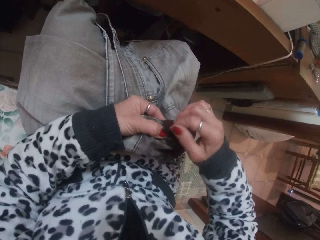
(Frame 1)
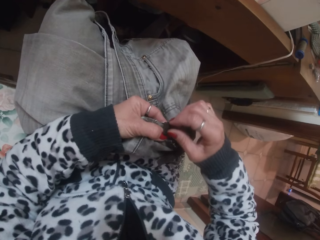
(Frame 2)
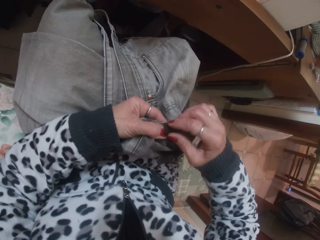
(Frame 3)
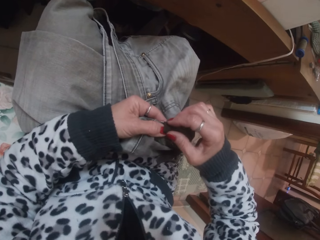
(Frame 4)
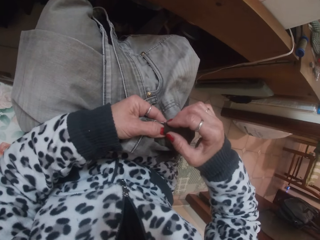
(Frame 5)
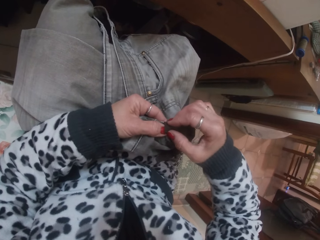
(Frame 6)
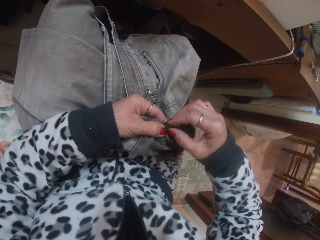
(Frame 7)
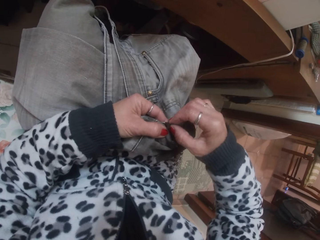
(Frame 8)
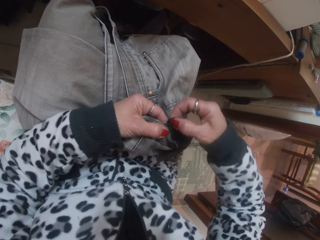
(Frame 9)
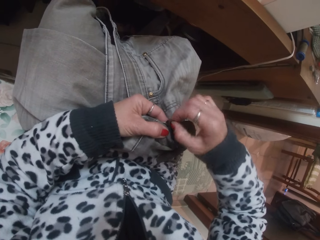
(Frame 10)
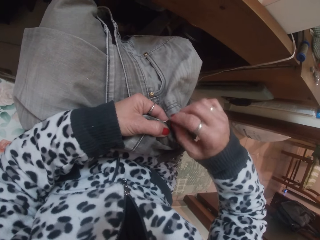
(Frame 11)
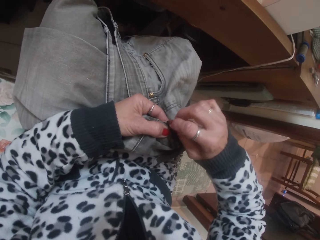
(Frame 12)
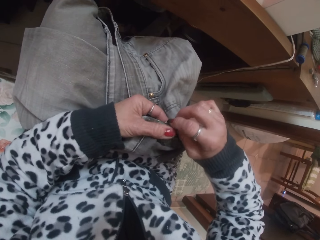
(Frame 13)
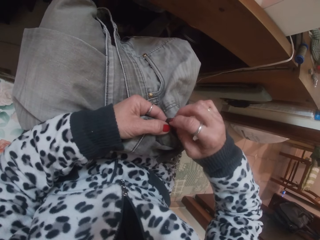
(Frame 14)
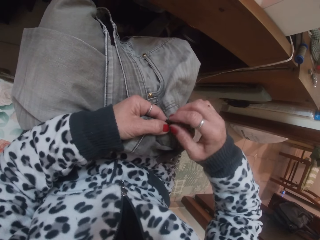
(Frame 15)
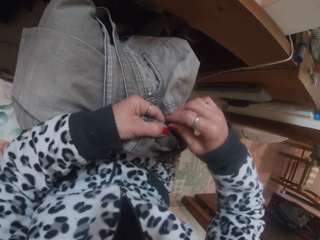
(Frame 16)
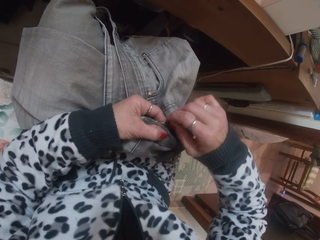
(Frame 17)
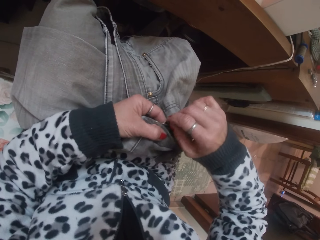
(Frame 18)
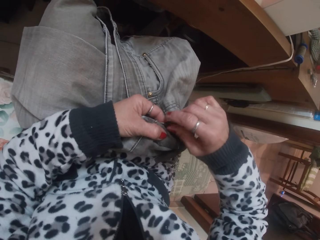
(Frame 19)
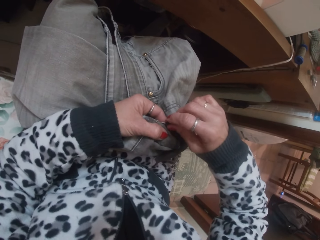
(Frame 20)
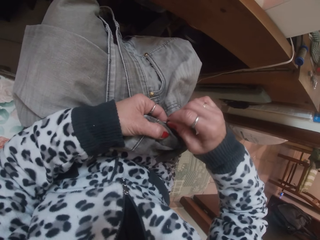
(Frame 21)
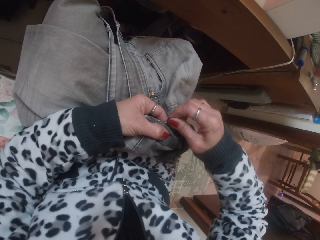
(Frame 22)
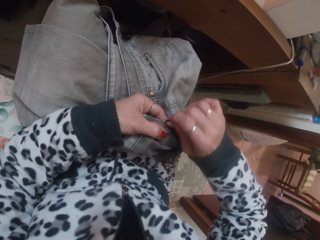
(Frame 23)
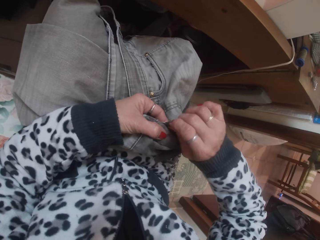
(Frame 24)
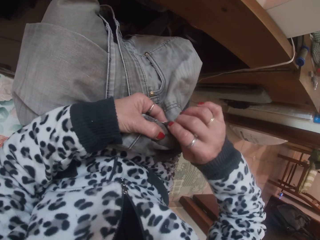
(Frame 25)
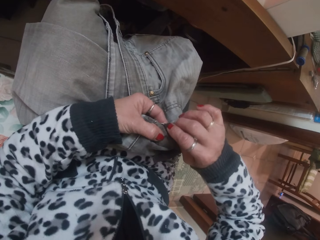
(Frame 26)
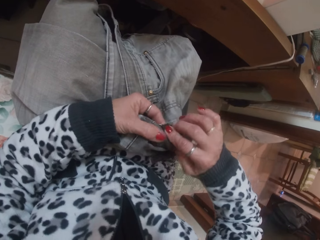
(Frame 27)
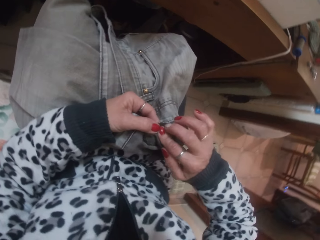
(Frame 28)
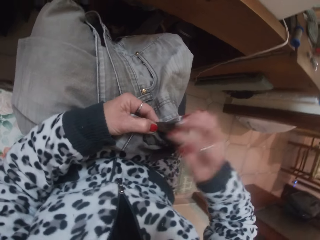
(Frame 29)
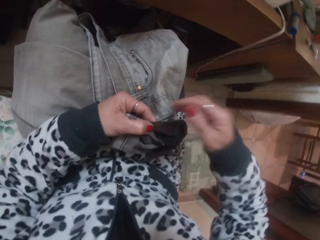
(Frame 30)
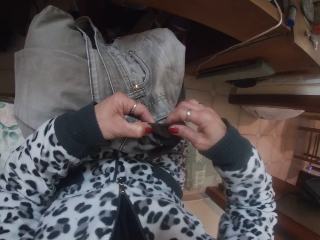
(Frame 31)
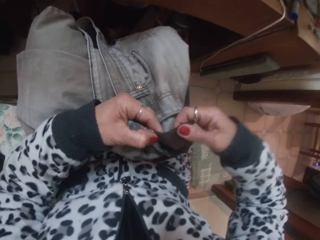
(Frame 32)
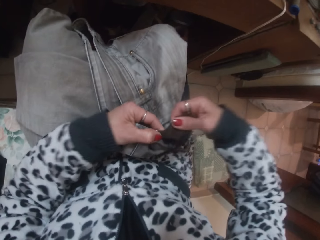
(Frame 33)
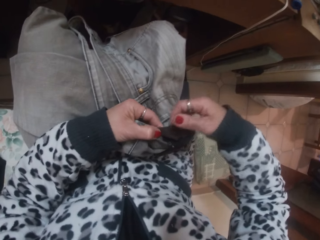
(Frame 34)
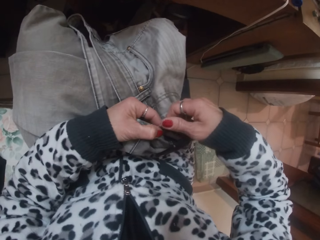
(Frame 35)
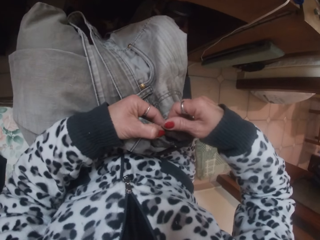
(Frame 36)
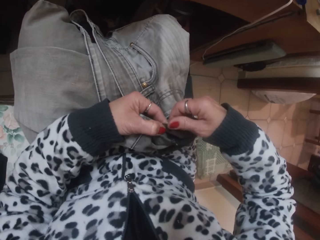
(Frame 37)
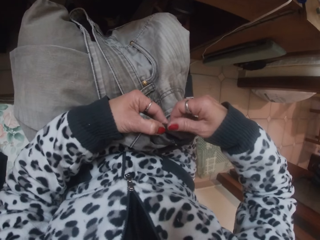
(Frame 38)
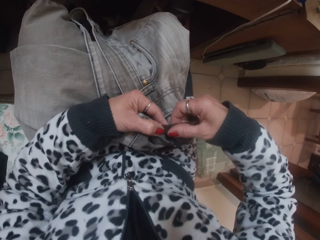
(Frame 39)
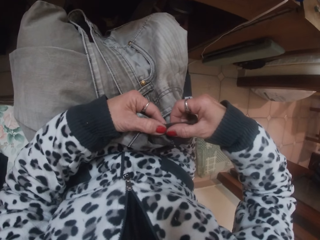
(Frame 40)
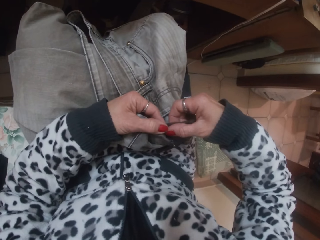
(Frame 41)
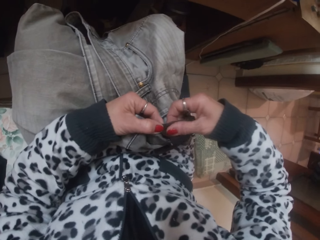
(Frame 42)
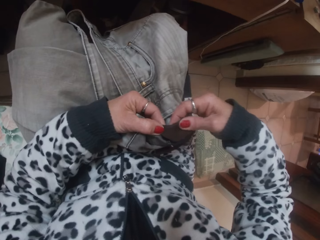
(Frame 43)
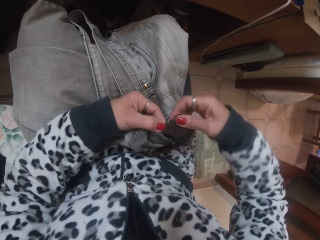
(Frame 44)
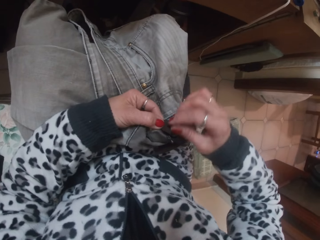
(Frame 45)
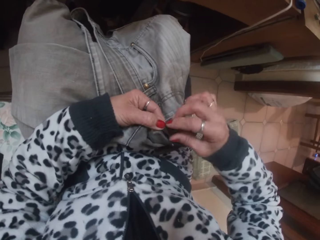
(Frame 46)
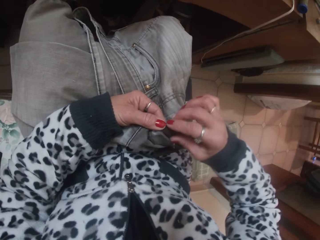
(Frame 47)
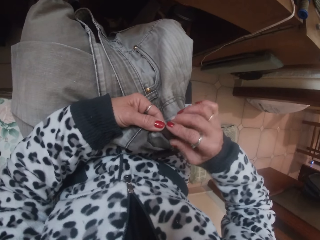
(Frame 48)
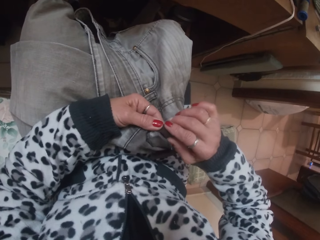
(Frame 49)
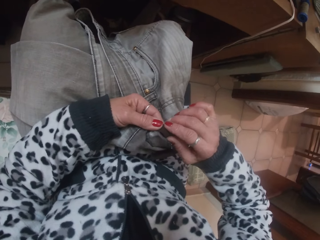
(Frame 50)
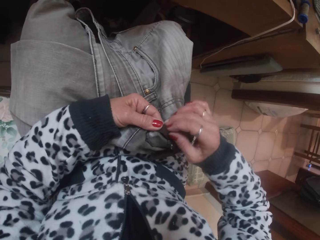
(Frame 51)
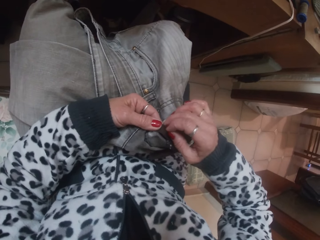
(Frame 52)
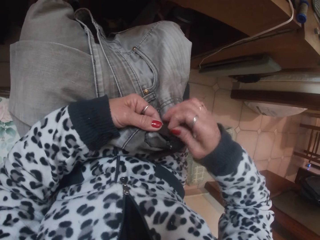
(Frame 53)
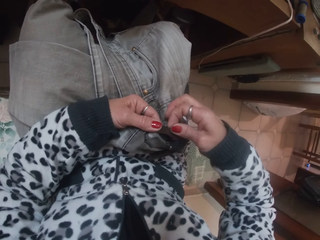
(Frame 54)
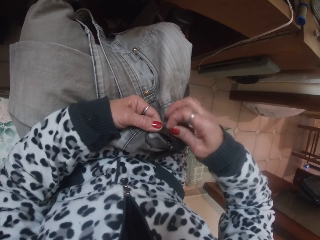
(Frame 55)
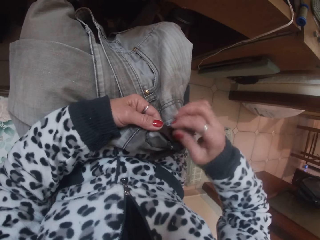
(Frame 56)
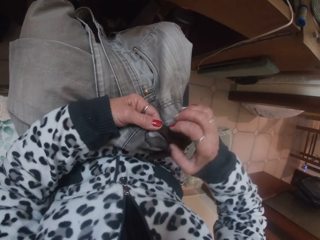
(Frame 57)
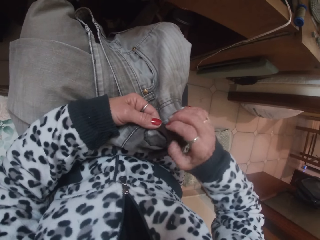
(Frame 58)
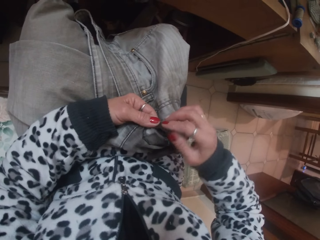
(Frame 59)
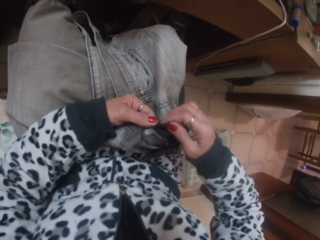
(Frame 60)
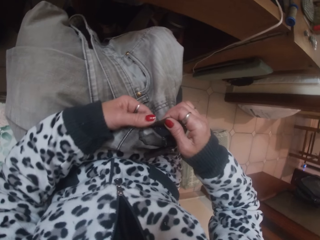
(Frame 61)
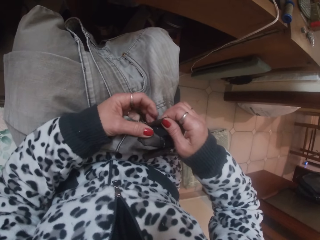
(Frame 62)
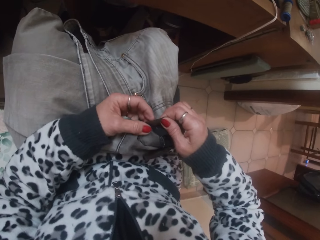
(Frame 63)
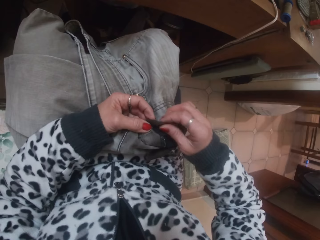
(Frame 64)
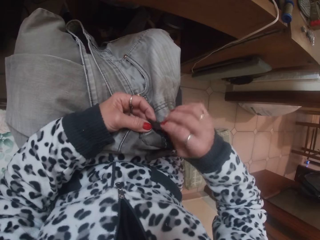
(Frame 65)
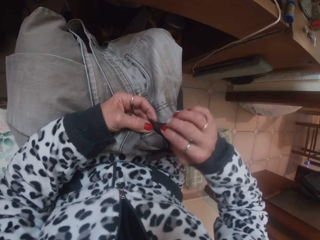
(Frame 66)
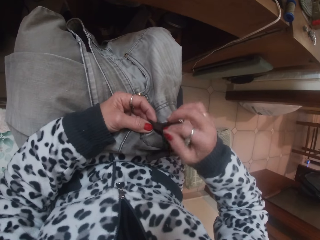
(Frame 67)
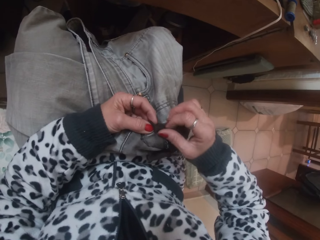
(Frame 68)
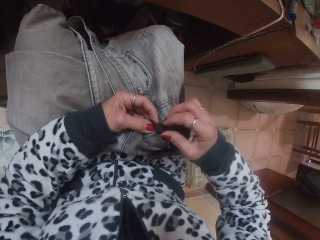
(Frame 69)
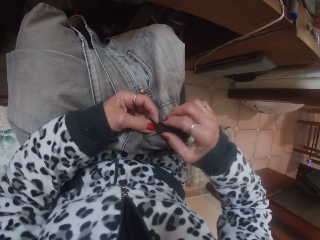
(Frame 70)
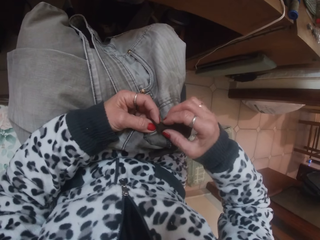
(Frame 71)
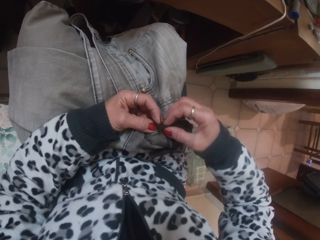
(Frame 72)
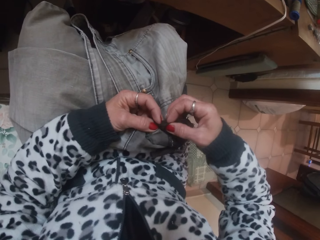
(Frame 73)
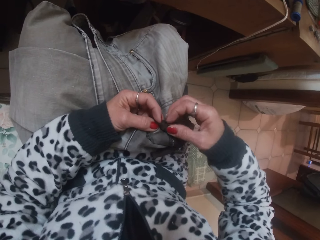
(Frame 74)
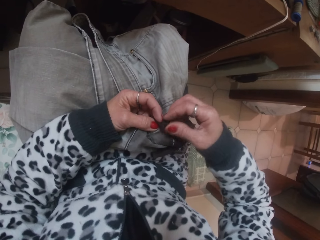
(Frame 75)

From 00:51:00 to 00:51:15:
The camera wearer folds a part of the cloth with both hands. They move the trouser. They straighten the piece of cloth.

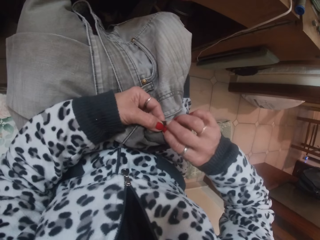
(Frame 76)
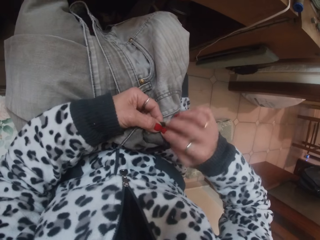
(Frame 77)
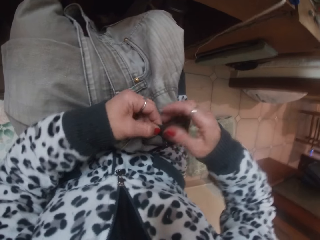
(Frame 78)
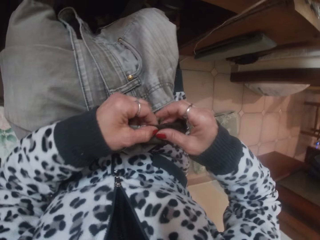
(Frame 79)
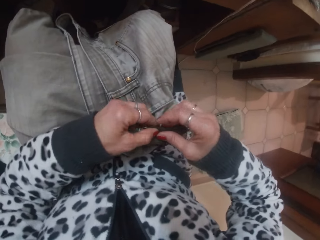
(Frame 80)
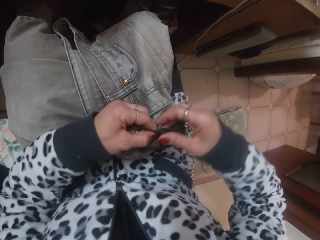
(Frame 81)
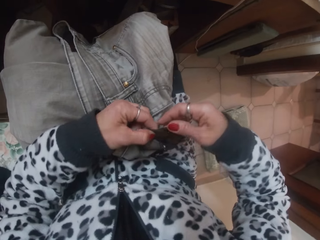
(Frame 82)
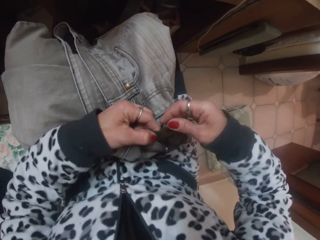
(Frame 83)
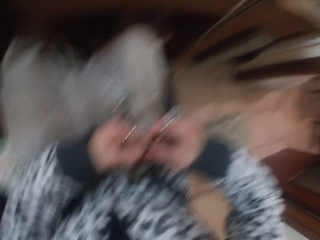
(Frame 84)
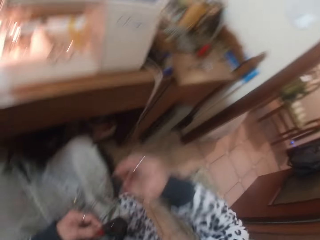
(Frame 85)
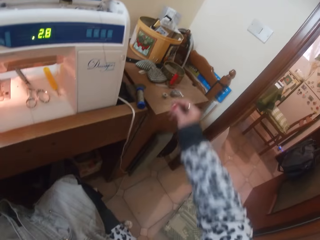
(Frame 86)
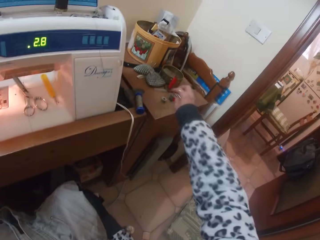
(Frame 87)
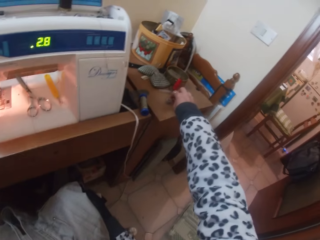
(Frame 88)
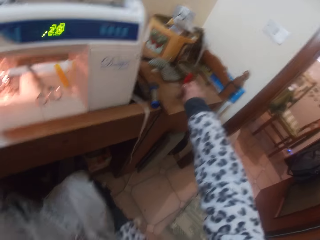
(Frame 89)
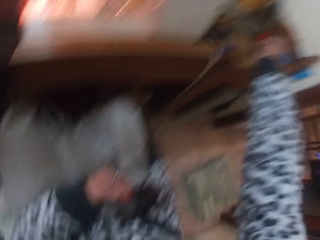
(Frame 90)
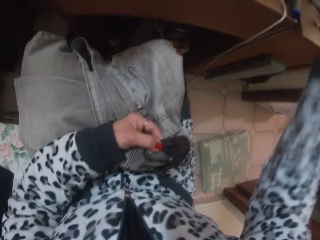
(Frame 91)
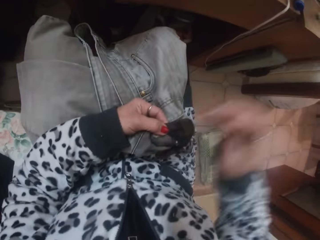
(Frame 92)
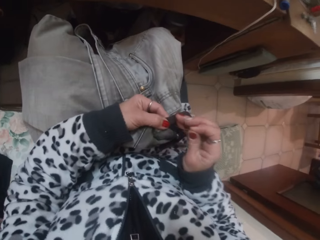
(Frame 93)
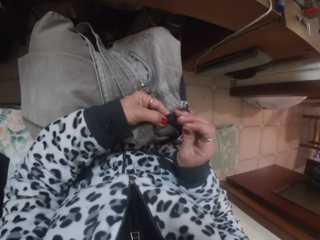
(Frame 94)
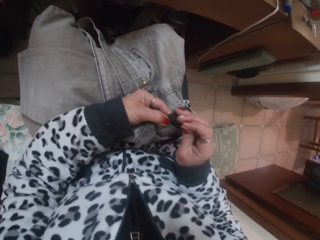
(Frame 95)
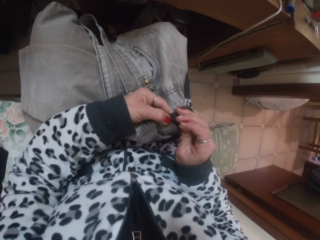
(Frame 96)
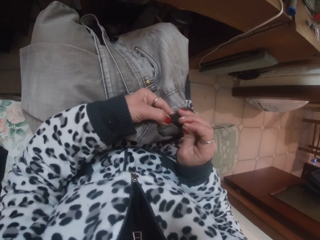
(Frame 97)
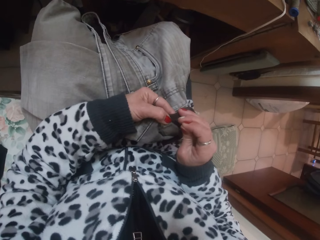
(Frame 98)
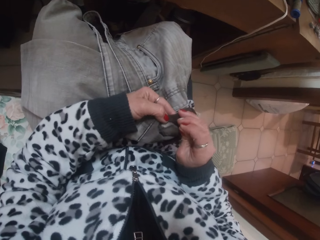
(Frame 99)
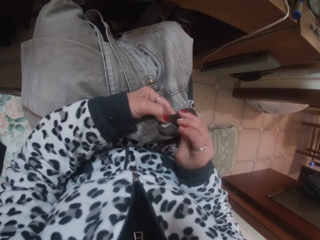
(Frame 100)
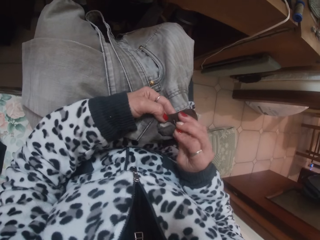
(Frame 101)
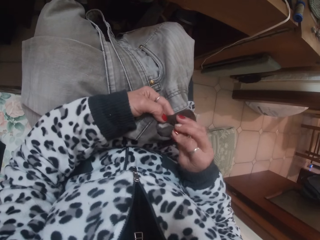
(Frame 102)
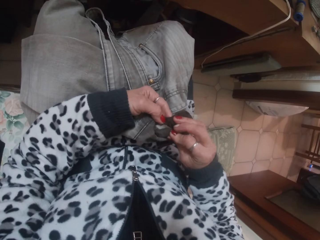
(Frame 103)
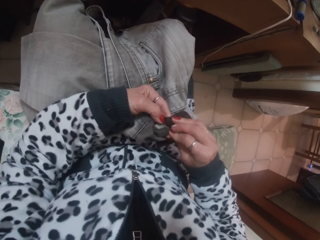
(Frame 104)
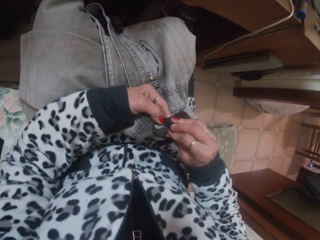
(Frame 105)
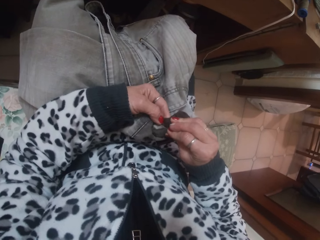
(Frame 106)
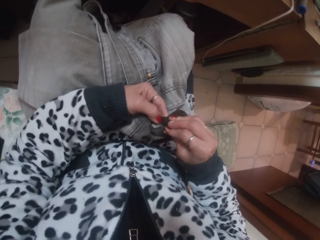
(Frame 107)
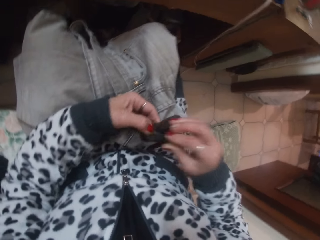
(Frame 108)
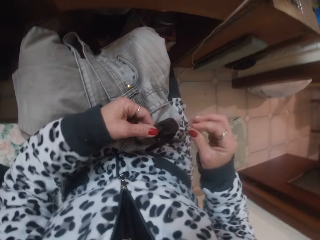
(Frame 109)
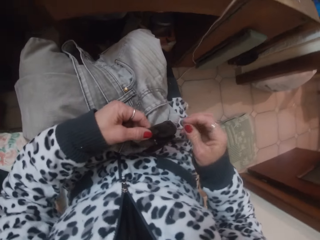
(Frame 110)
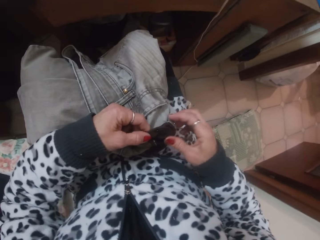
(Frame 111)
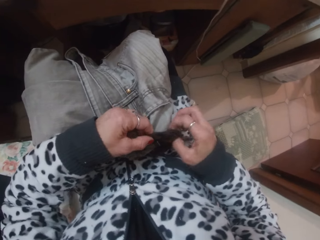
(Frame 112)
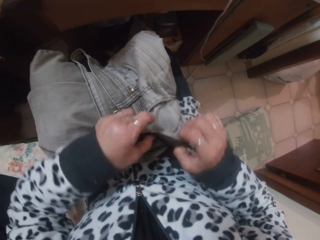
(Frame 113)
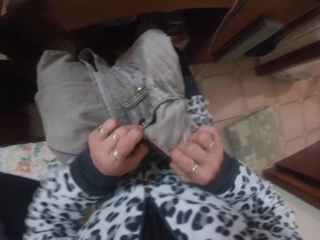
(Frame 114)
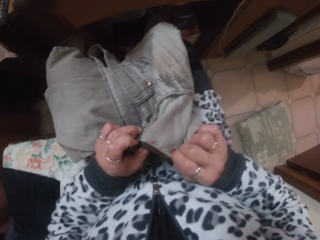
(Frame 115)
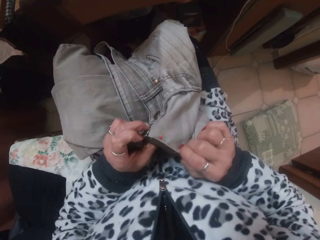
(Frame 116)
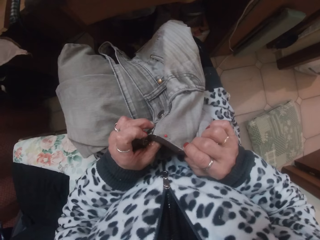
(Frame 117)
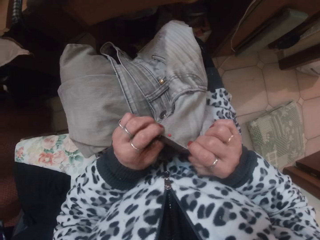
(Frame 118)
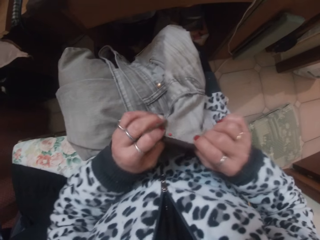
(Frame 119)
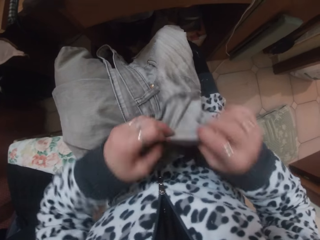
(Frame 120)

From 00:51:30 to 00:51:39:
The camera wearer picks up a pin from the table with her right hand. She puts the pin on the cloth with her right hand. She turns the trouser. She looks at the trouser.
